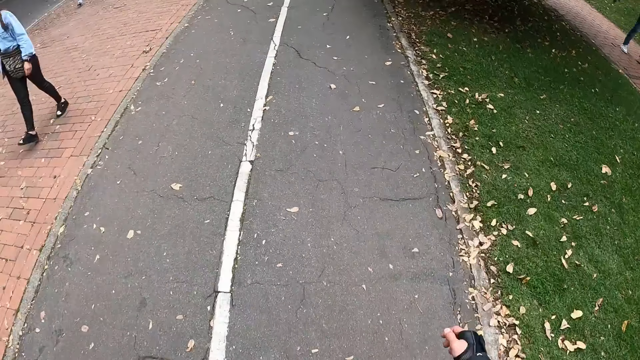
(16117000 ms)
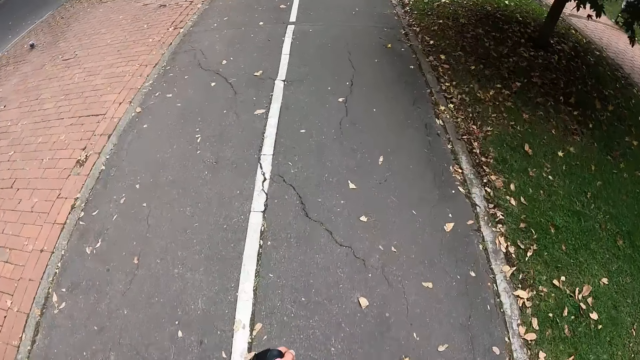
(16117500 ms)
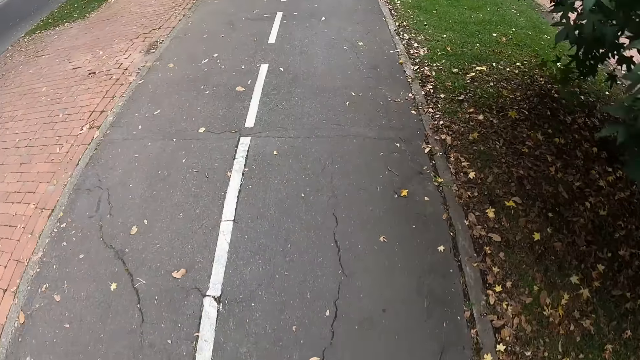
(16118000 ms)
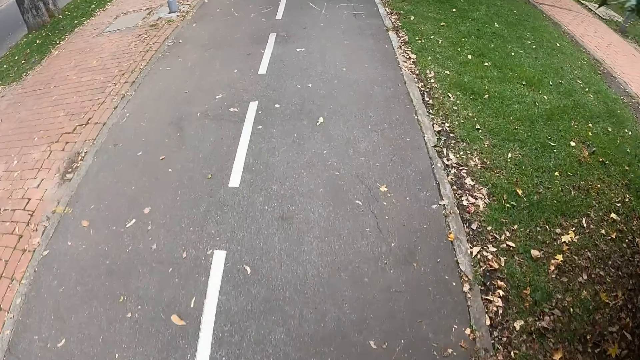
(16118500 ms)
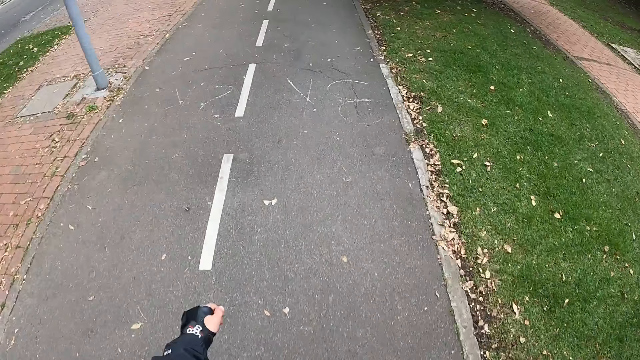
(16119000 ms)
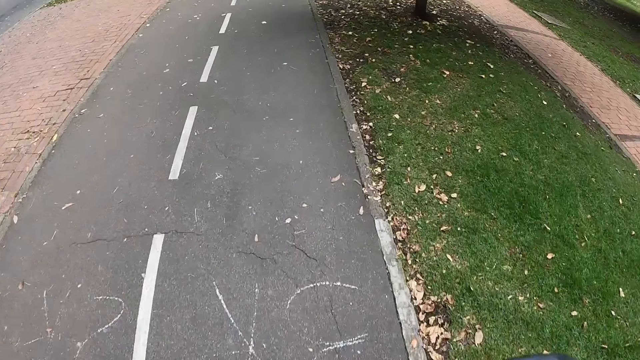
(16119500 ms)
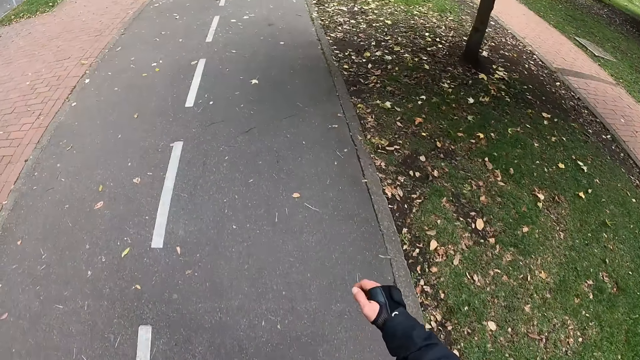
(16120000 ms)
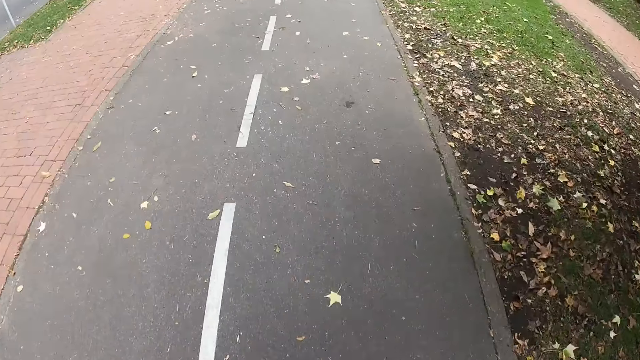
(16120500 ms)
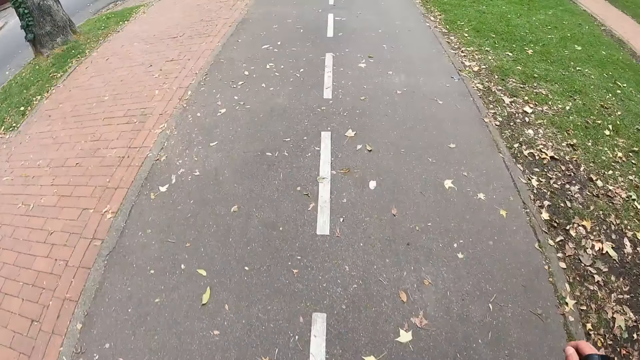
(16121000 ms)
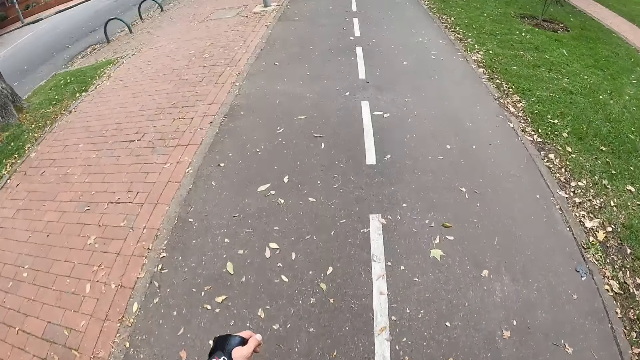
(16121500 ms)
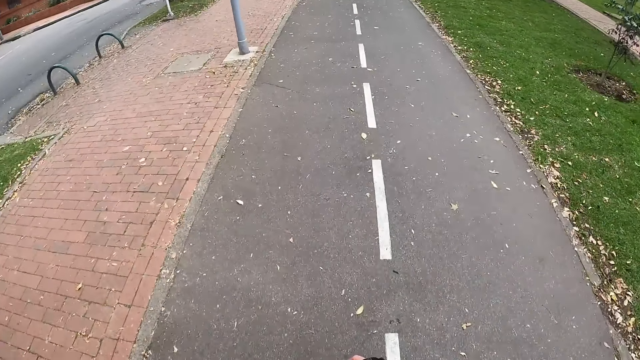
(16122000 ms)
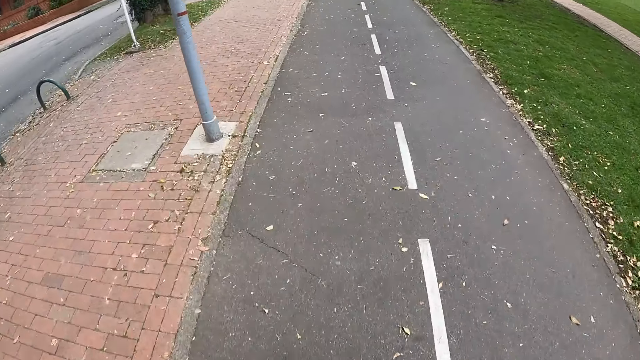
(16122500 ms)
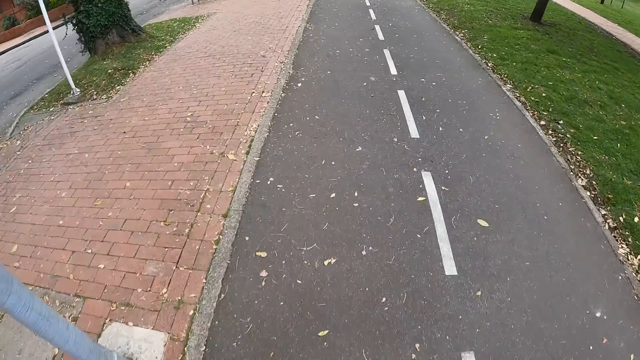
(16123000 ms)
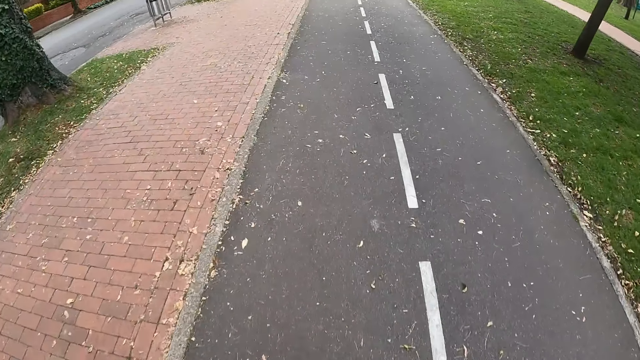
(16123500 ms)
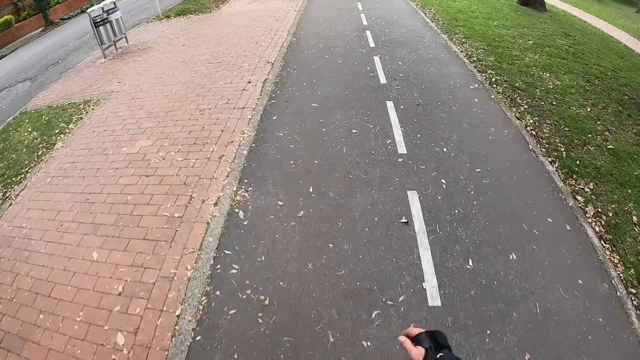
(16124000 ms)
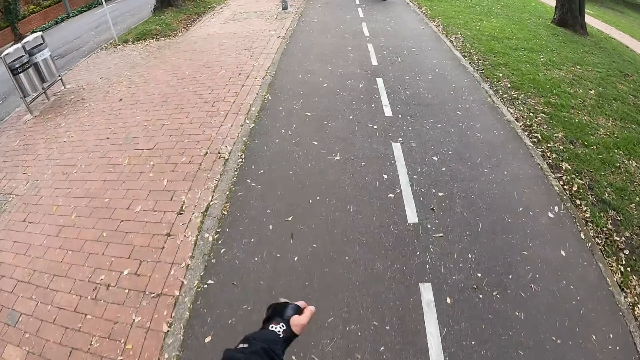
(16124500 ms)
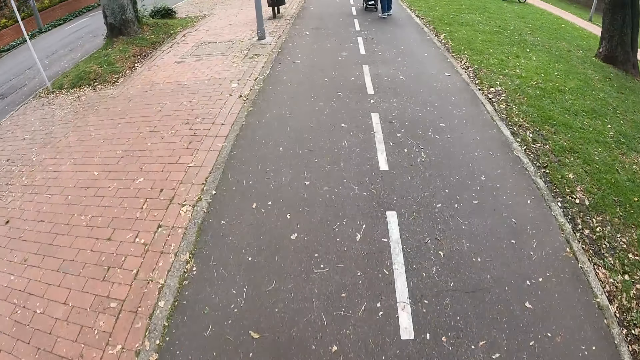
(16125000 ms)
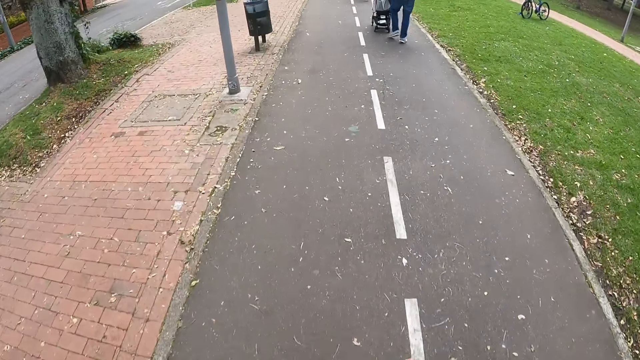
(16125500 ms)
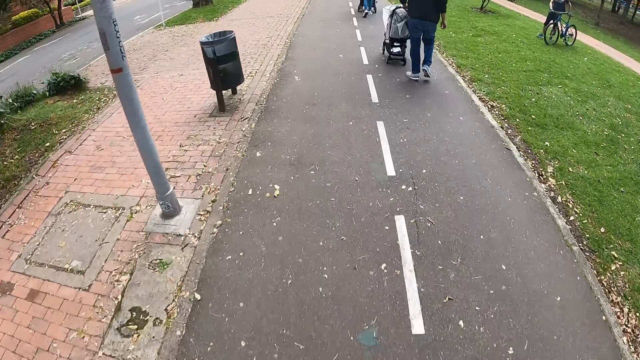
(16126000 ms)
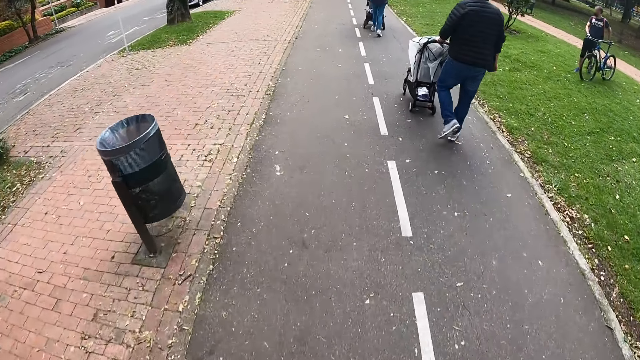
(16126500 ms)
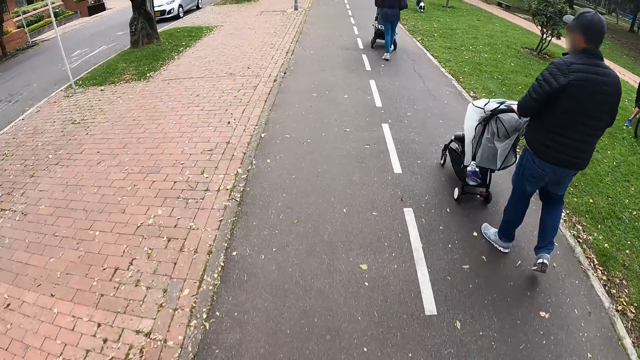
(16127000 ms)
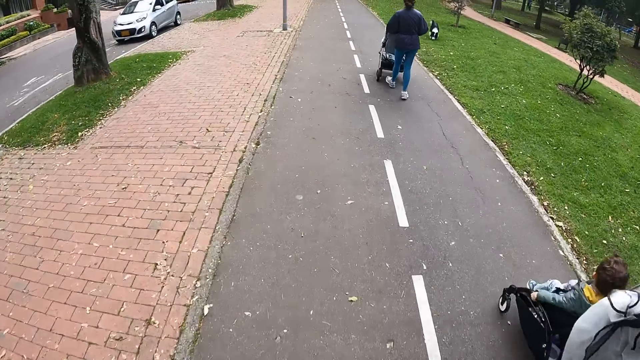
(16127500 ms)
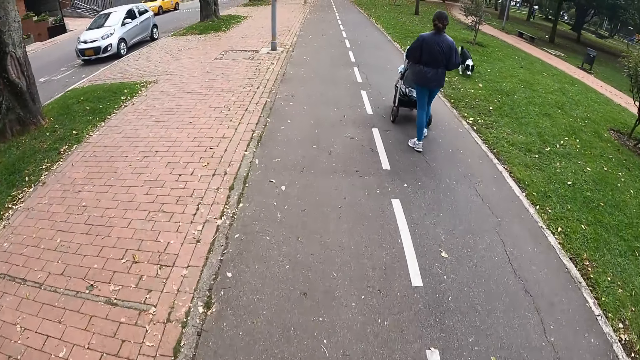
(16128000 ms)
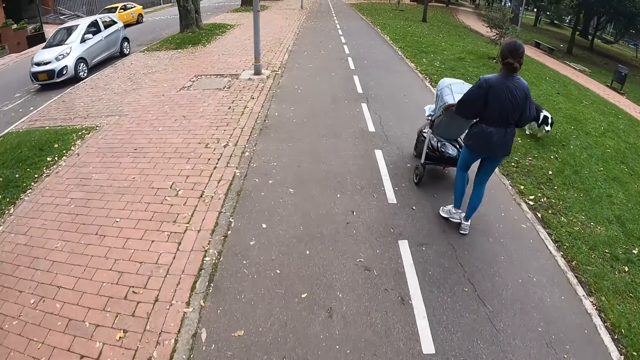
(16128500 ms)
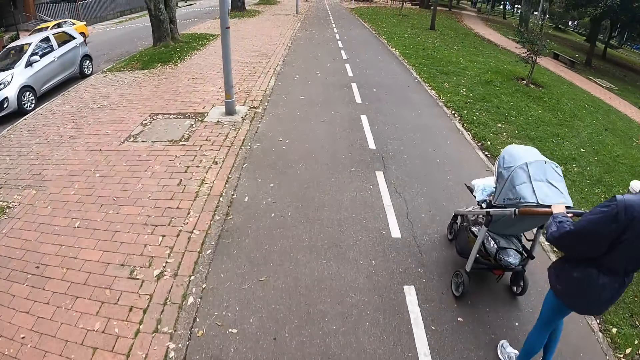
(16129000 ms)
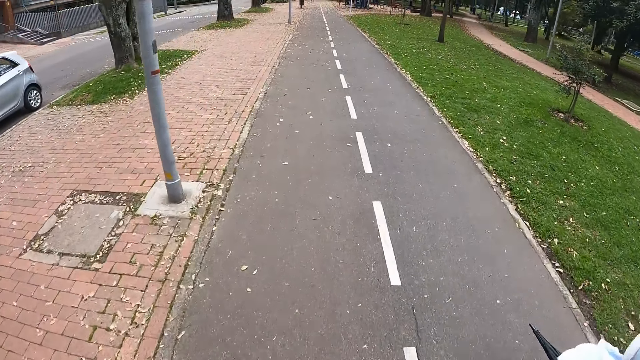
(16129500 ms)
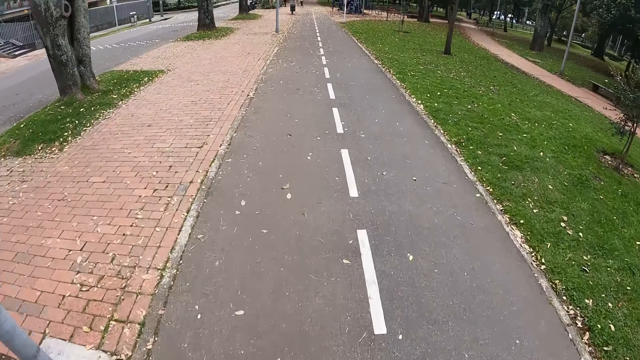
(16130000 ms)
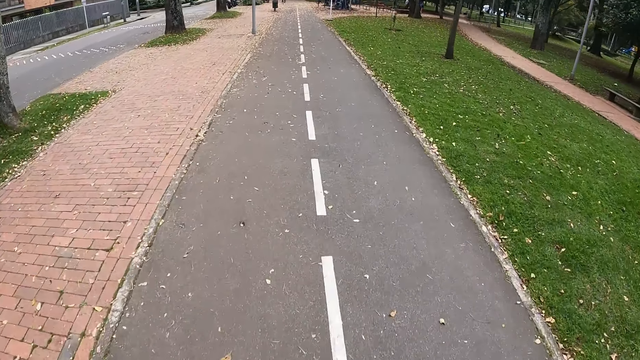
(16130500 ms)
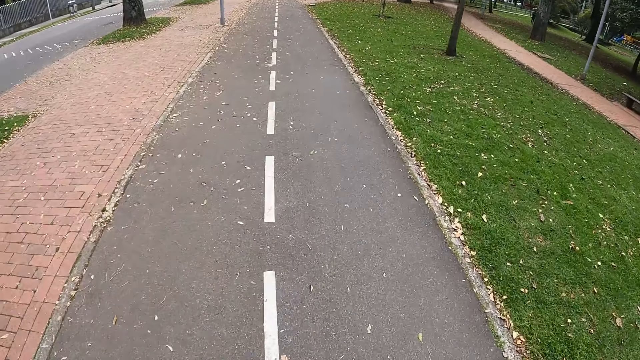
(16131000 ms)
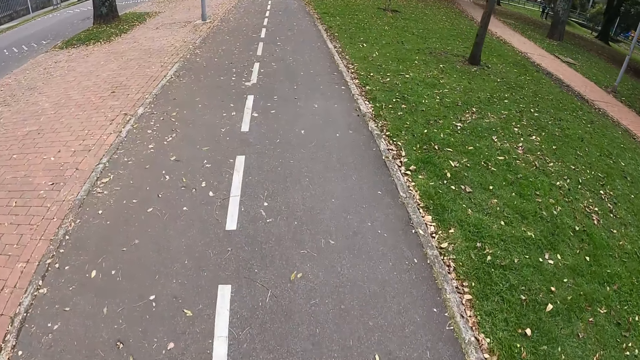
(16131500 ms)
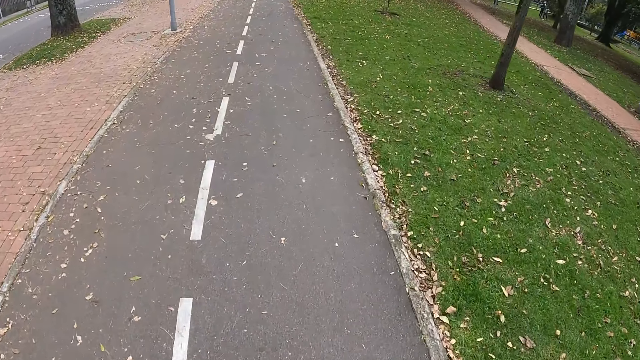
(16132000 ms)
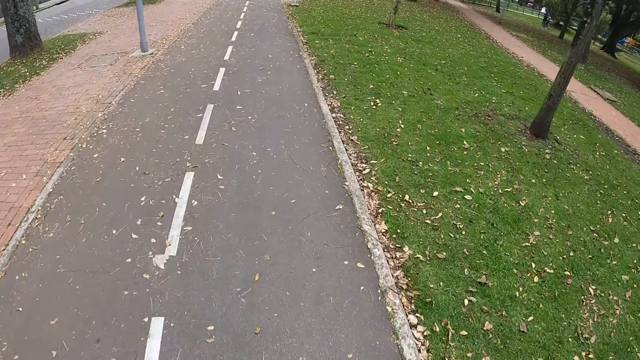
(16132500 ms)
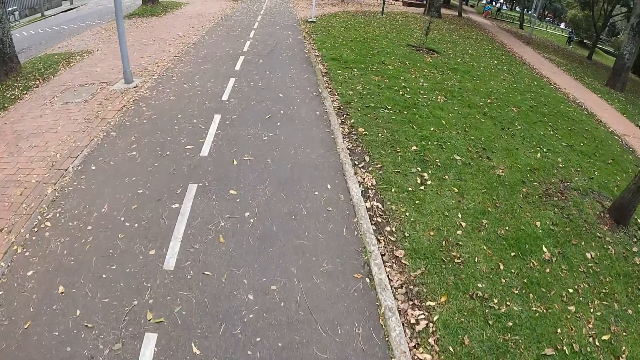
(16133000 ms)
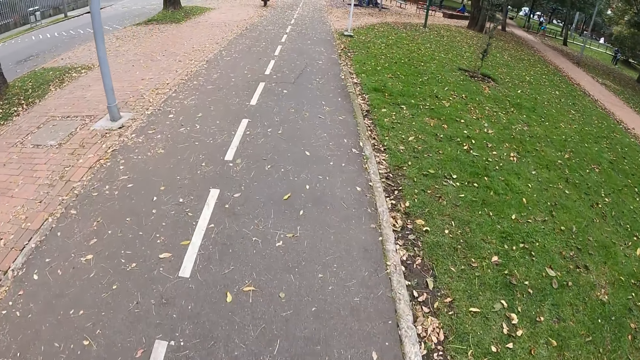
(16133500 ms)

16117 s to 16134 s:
A man pushes the baby stroller on the road. A woman pushes the baby stroller on the road. The camera wearer skates past the man with the baby stroller. They skate past the woman with the baby stroller.

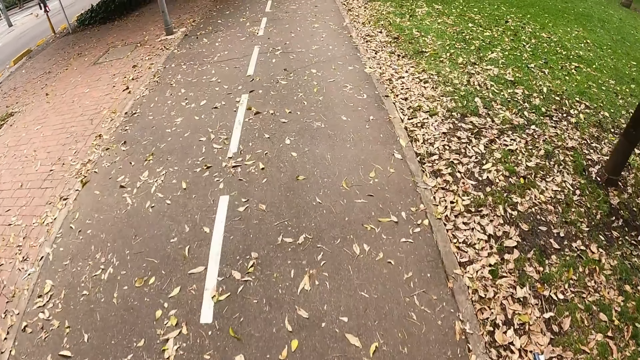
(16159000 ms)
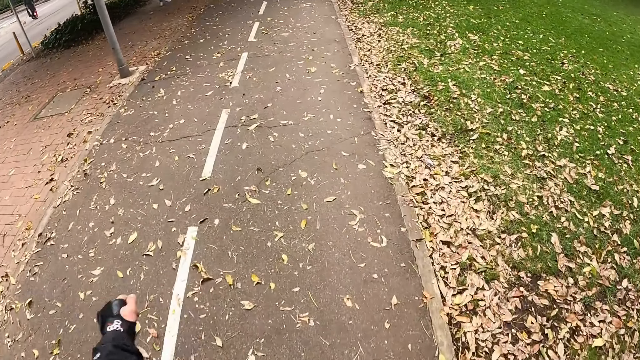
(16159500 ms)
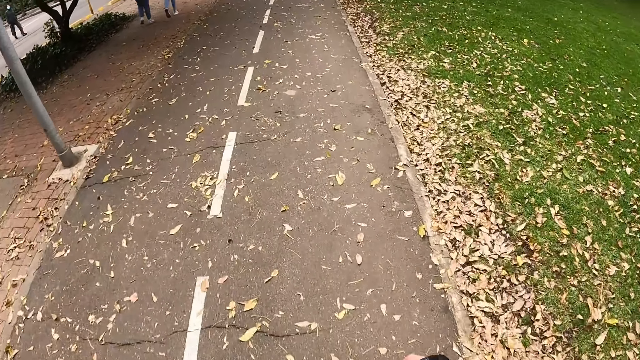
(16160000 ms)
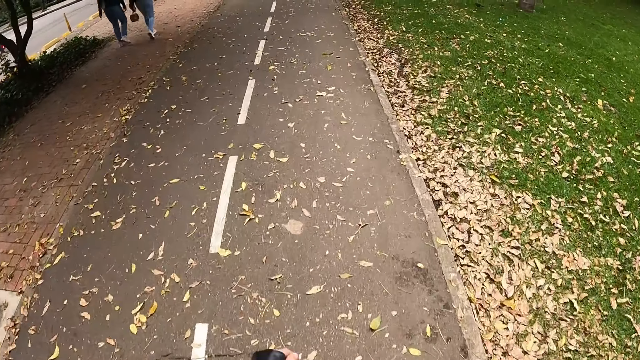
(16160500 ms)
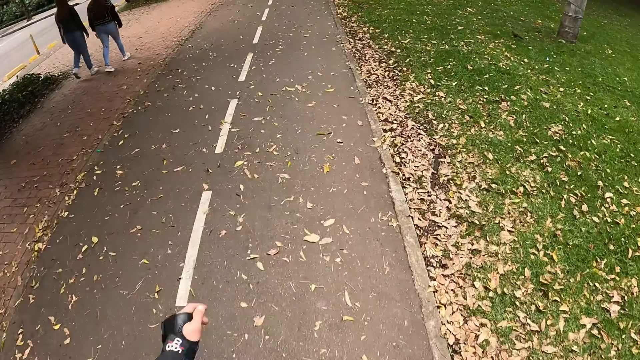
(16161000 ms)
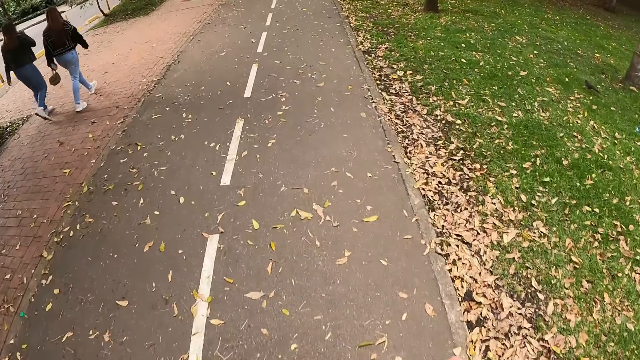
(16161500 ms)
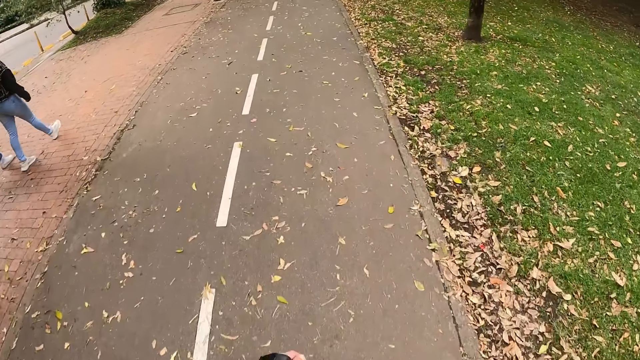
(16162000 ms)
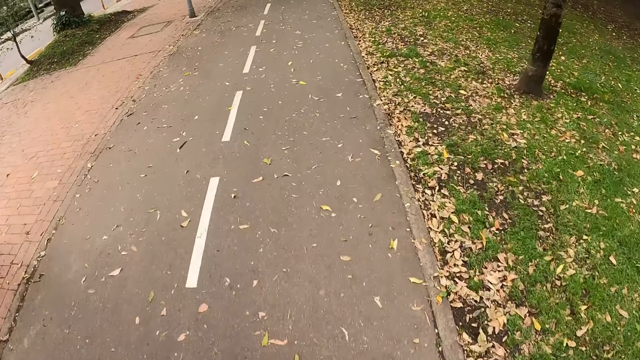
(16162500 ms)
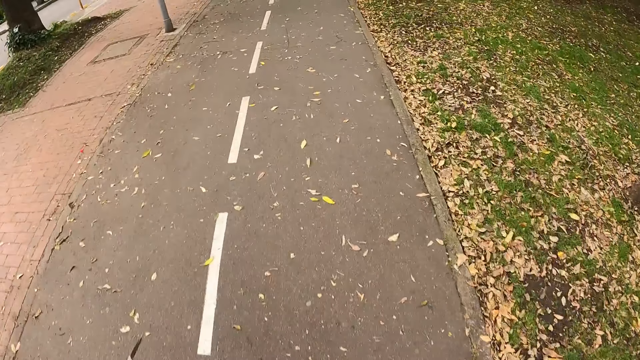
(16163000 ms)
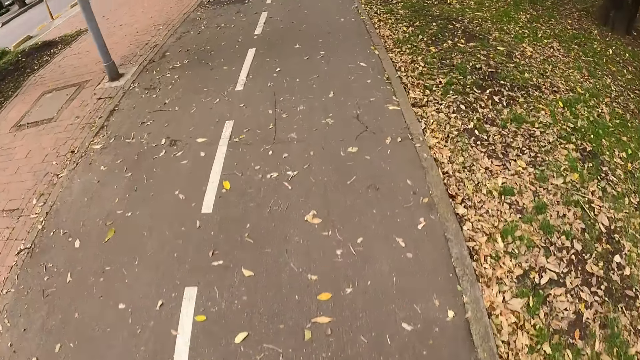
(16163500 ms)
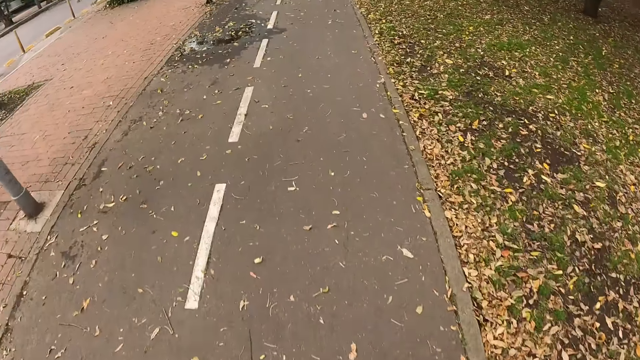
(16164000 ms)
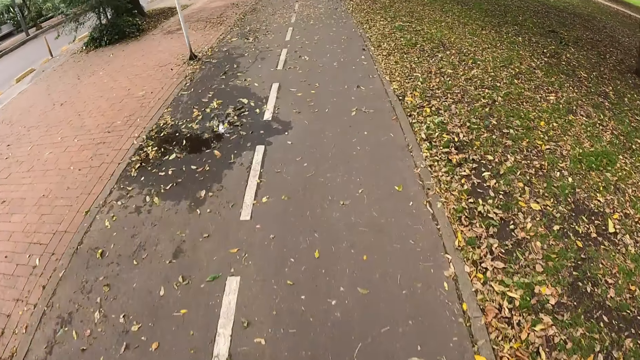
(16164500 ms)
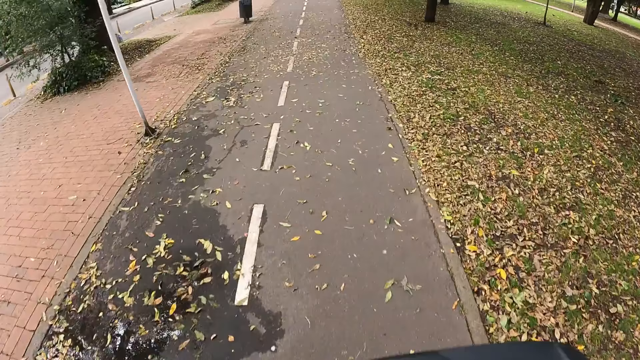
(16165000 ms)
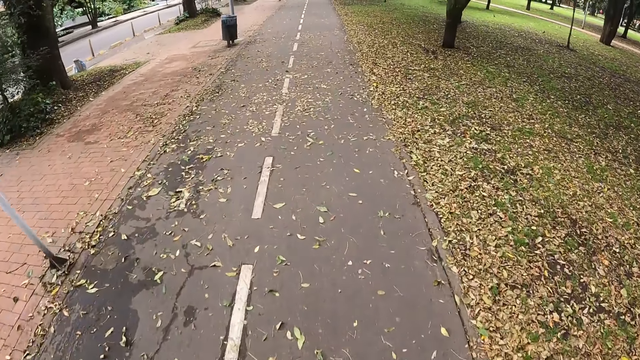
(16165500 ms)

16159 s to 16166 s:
A woman walks on the road. Another woman walks on the road.
